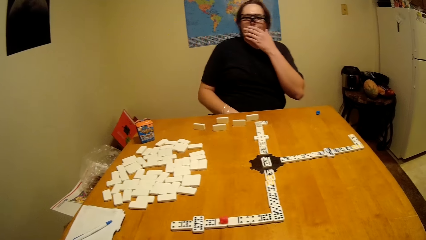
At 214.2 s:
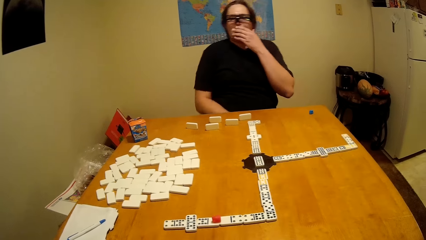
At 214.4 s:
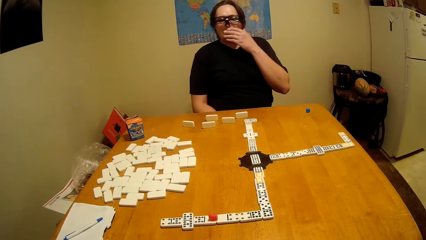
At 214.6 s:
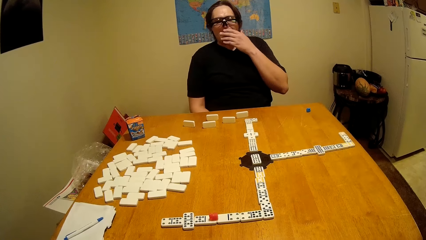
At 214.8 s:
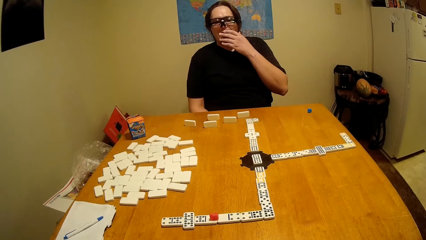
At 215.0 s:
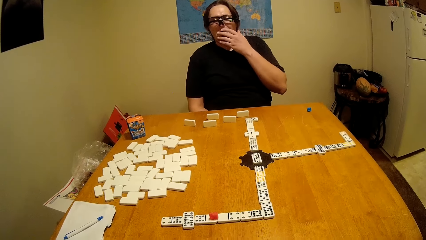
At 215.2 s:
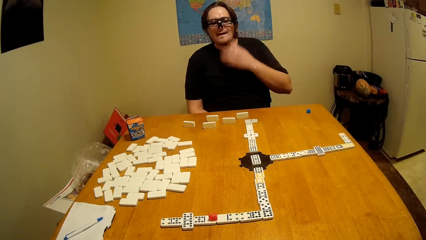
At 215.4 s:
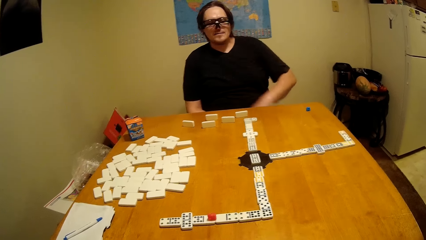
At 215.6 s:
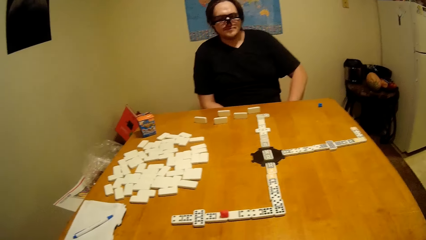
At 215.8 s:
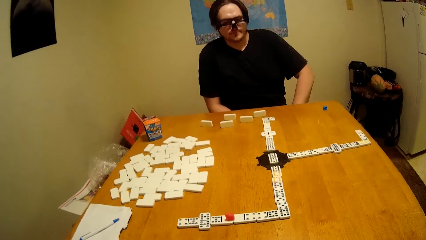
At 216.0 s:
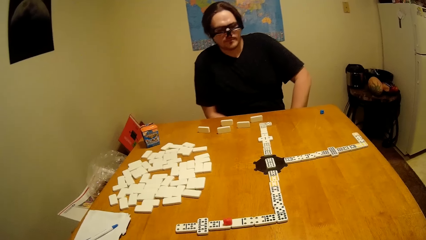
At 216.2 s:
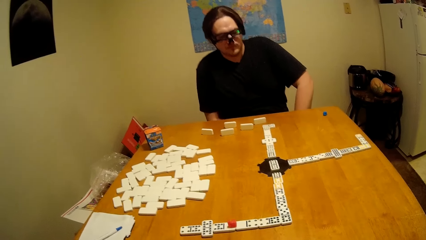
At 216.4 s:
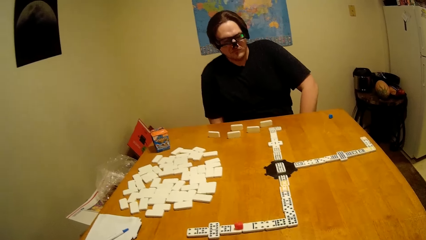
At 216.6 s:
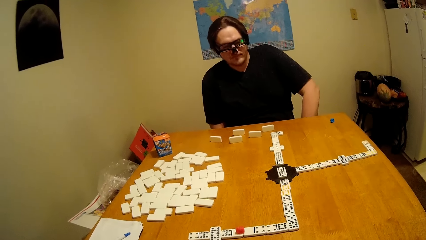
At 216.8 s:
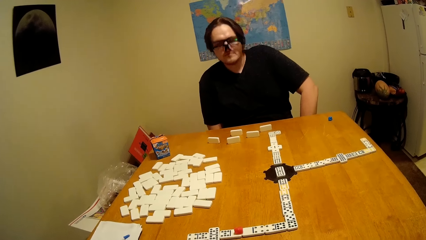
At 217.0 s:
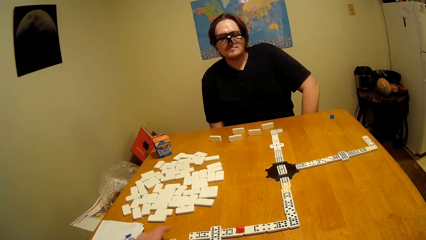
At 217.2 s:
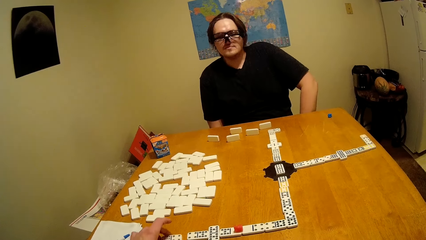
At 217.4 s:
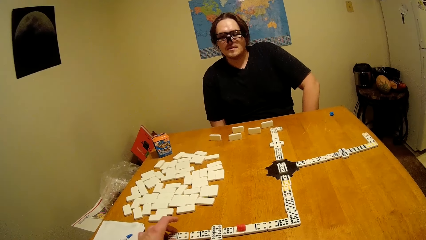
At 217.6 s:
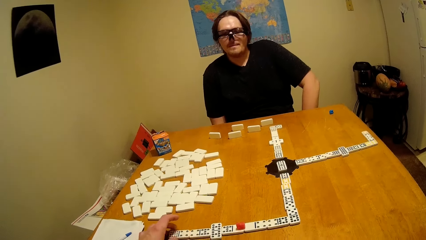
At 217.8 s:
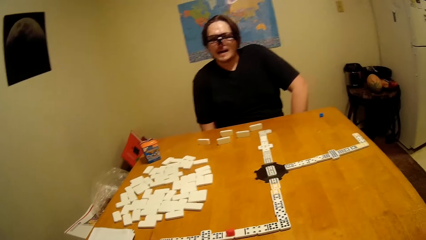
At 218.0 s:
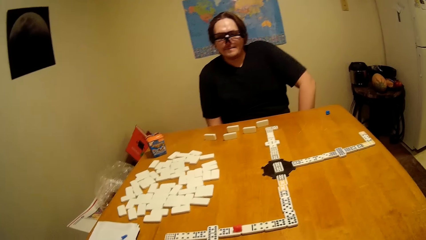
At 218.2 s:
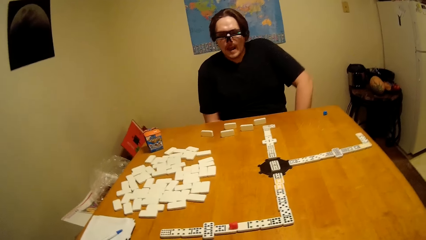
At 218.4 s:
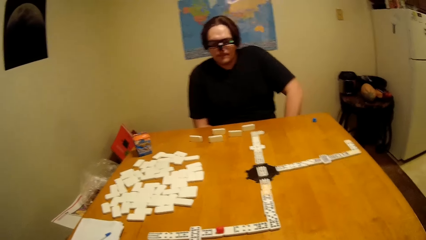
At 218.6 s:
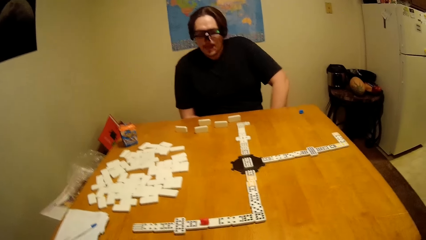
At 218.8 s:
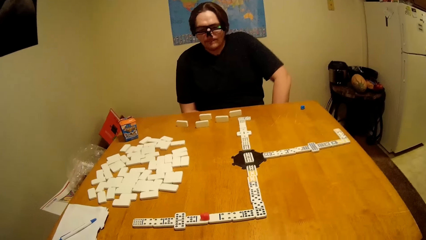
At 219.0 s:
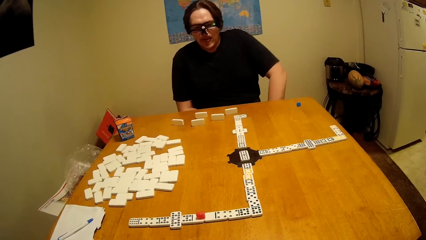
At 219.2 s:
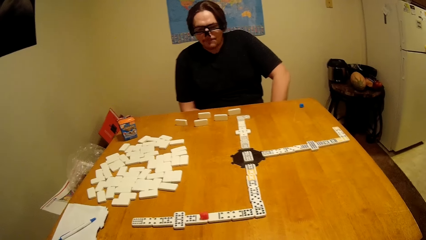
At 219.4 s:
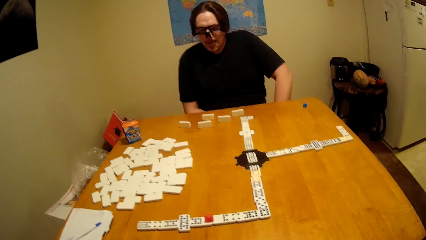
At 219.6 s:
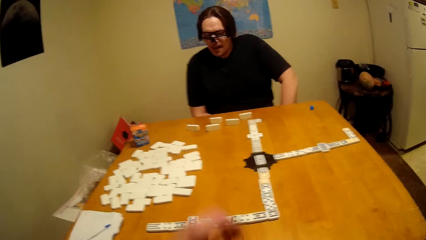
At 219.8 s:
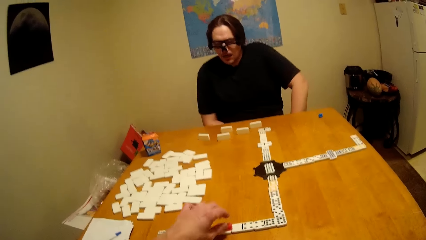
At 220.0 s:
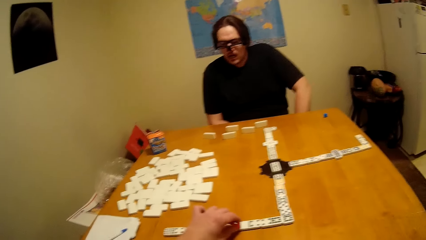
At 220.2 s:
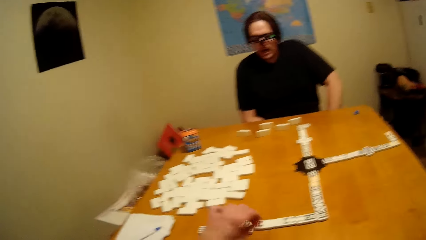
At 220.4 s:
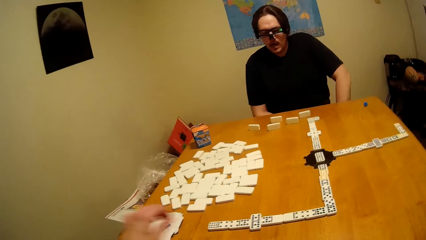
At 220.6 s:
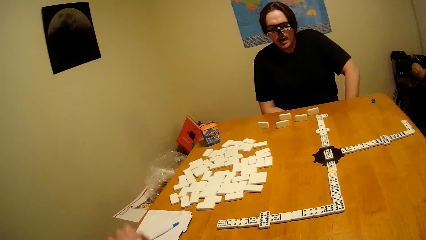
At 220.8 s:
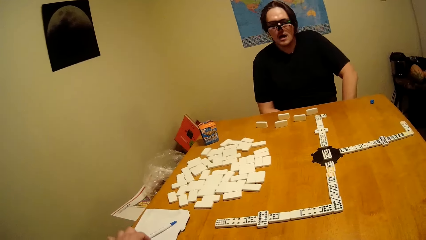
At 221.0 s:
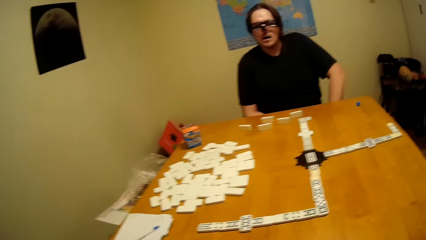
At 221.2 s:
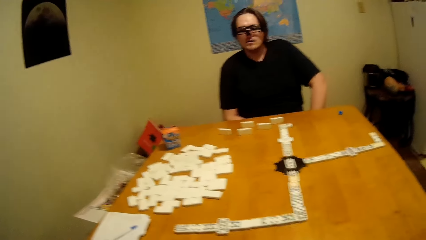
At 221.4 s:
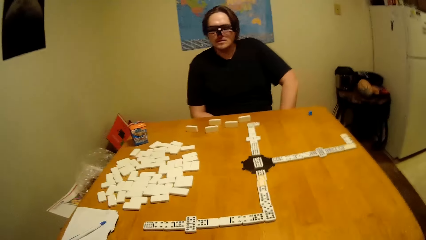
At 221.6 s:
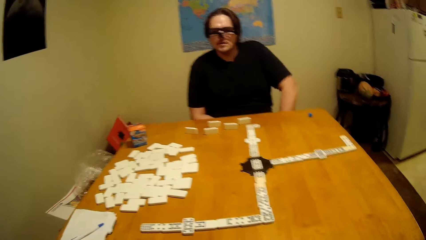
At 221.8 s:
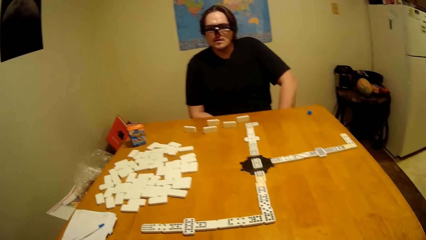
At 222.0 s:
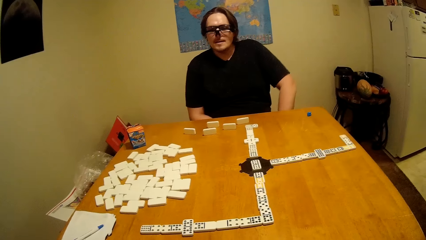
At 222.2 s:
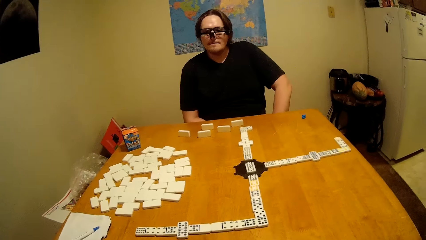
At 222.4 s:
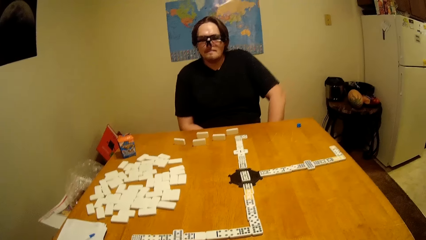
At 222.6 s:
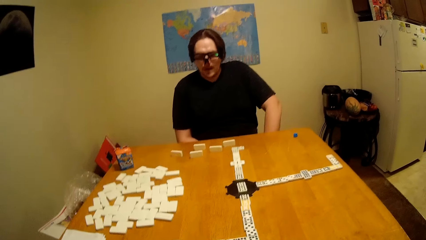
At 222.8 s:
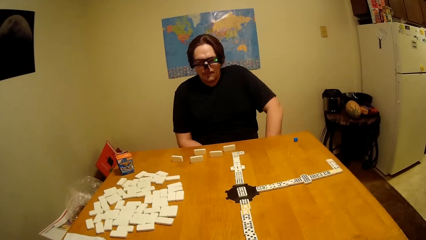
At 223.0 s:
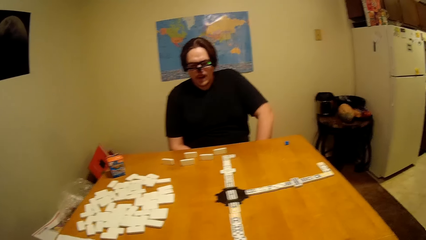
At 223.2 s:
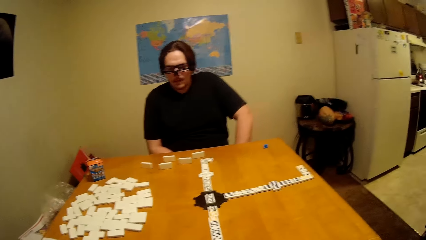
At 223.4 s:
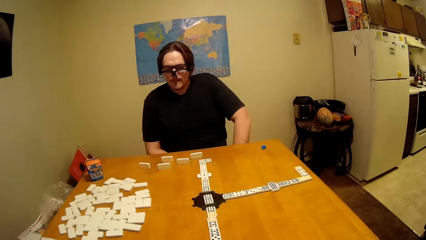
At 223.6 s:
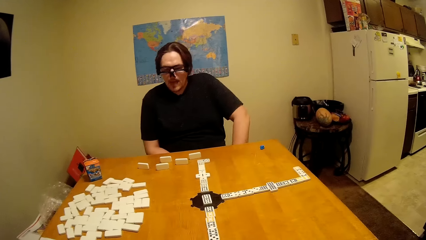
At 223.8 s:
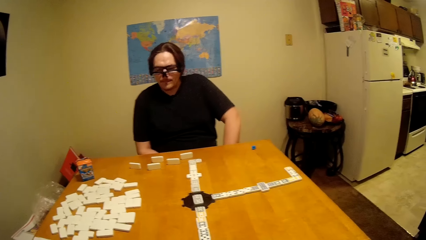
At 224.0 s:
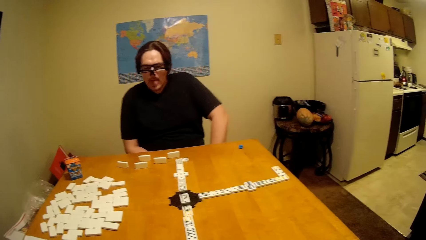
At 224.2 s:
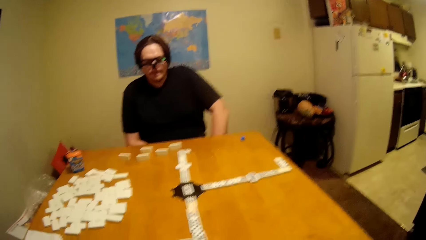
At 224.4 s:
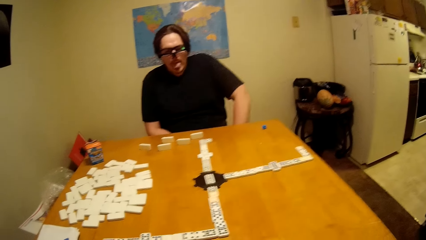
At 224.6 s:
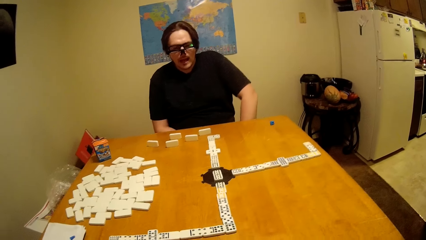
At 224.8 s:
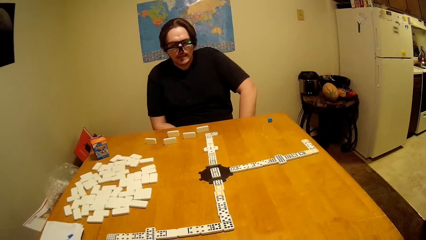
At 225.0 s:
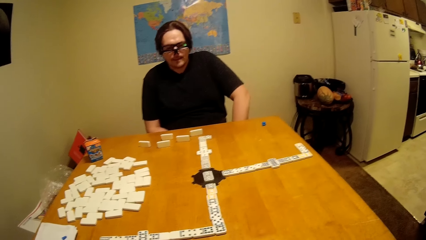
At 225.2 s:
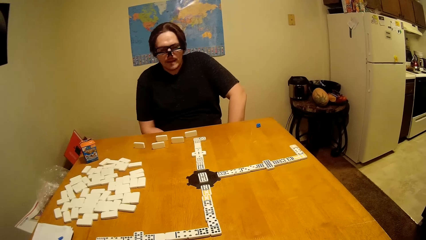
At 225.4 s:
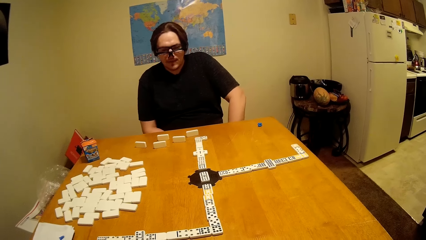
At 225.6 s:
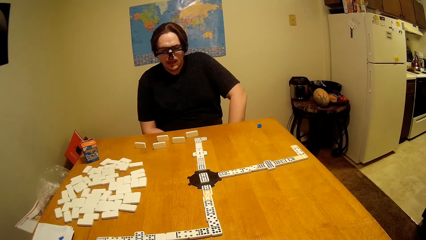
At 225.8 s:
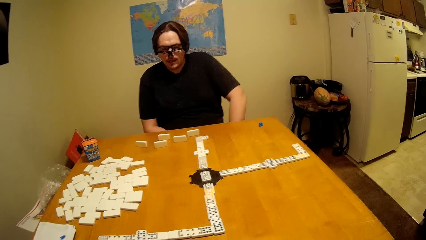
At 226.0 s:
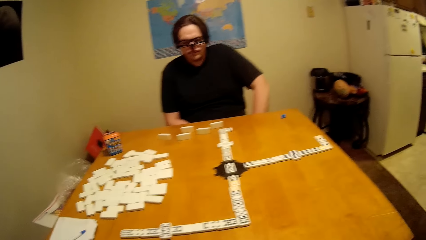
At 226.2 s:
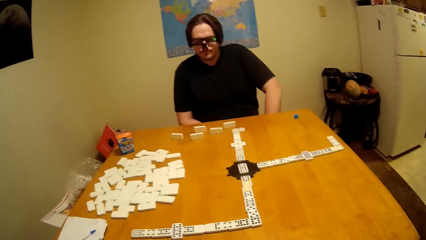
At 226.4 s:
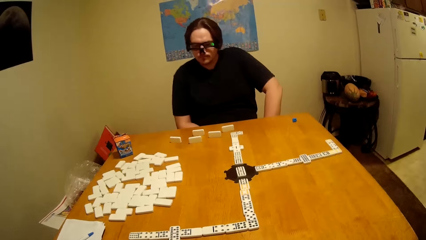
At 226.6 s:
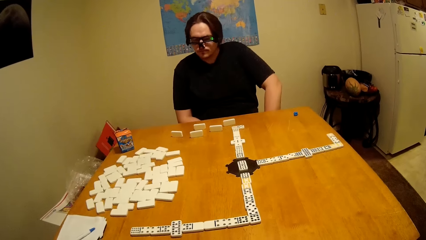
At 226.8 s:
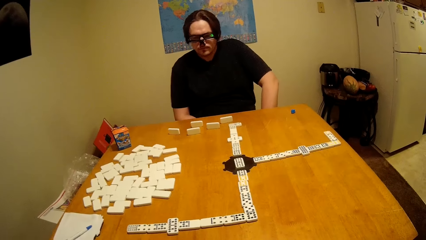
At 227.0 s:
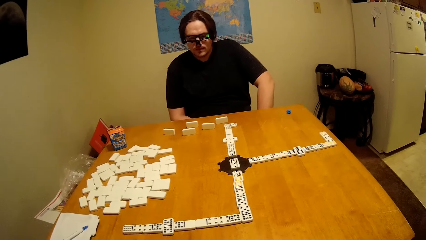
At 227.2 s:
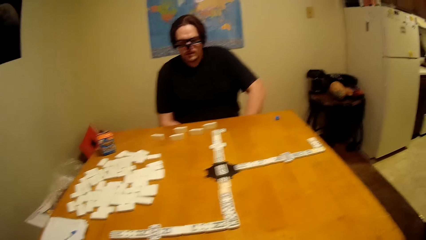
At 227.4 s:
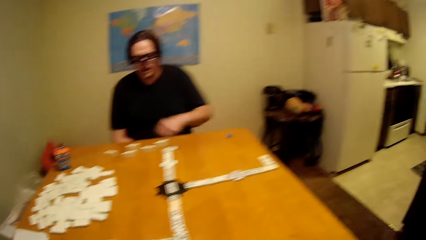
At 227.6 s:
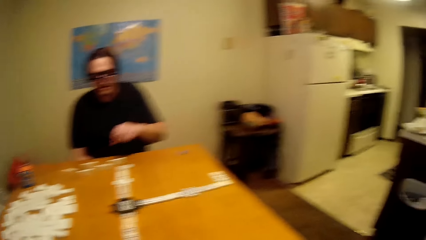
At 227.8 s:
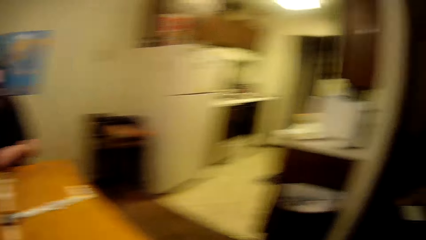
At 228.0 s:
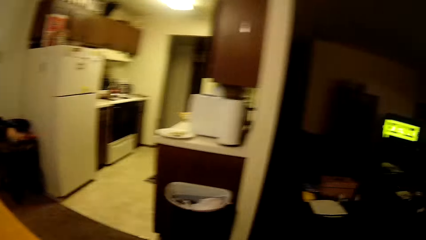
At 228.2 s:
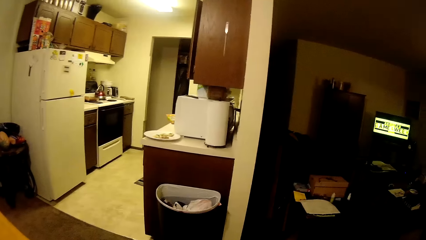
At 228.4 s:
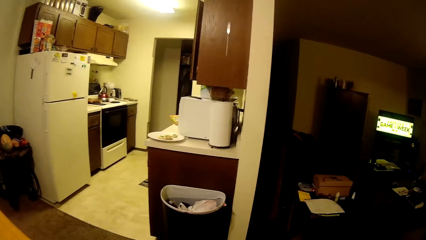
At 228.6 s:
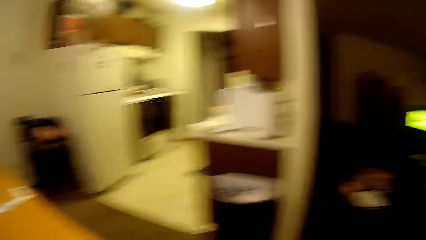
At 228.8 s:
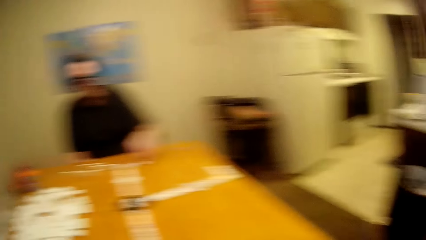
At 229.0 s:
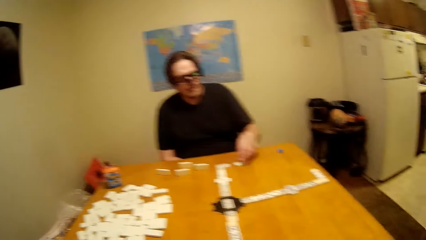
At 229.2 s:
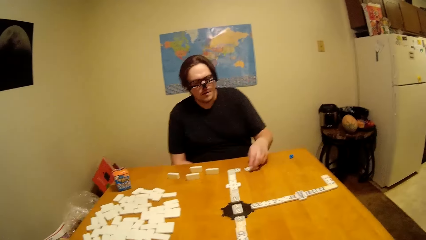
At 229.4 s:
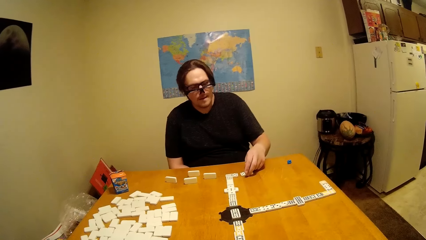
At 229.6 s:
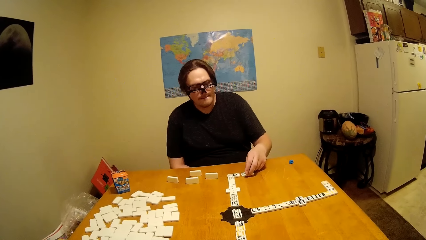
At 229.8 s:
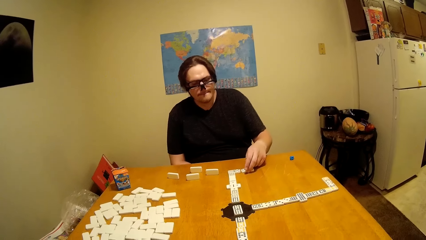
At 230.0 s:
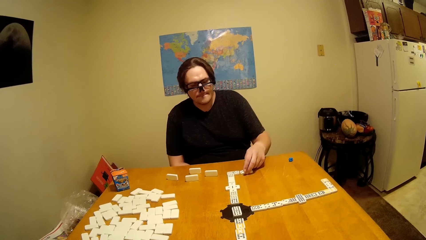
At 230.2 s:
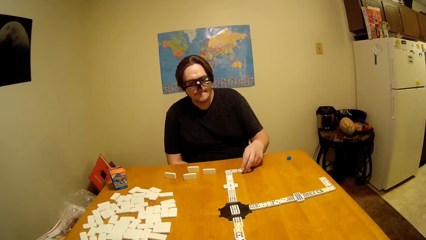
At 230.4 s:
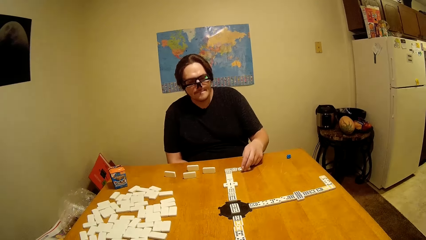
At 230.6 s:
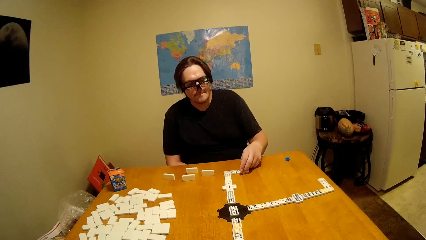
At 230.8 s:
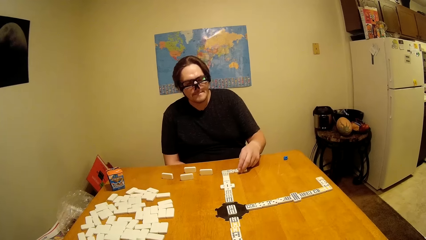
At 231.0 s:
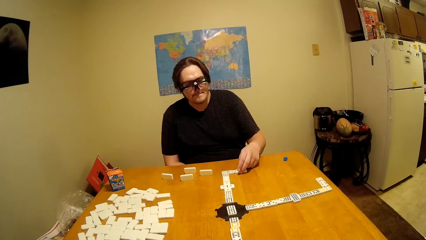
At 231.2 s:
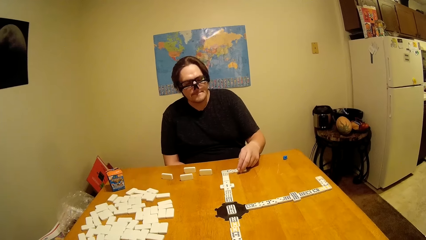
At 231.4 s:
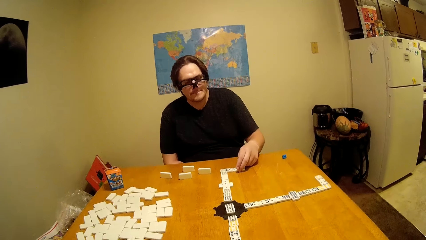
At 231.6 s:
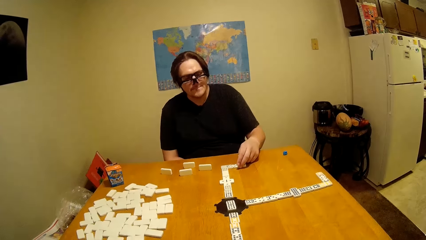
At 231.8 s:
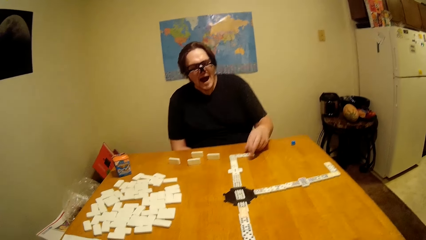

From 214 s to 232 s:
A man touches his nose. He puts the hand down. He talks to the camera wearer. The camera wearer takes the dominoes. They arrange the domino. They put the dominoes piece down. The man talks to the camera wearer. The camera wearer moves around the house. The man arranges the domino. He touches the dominoes piece.
